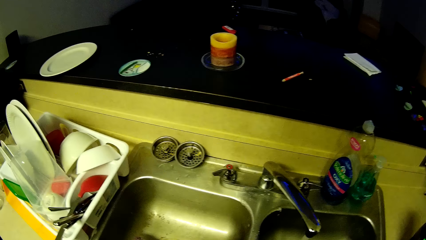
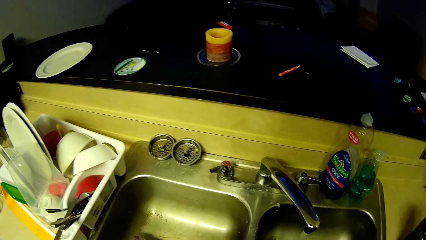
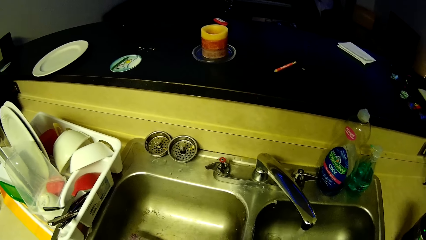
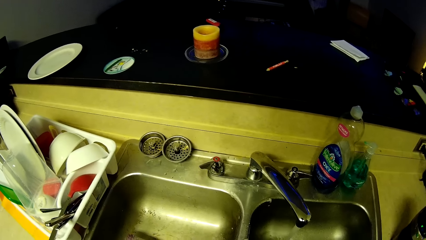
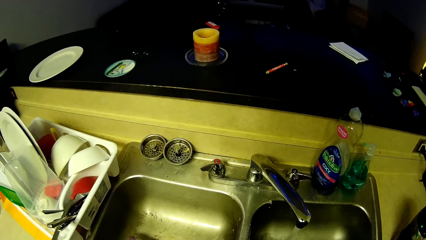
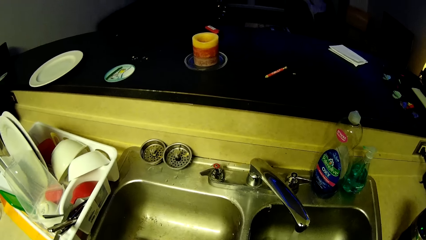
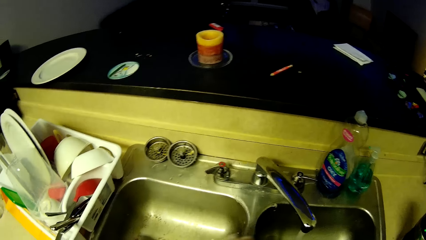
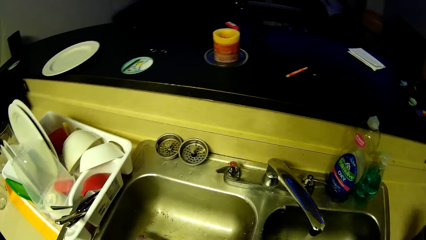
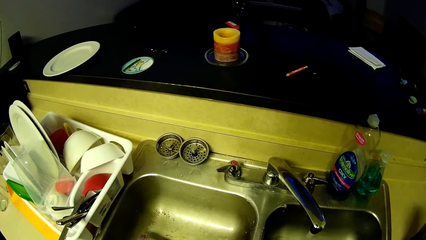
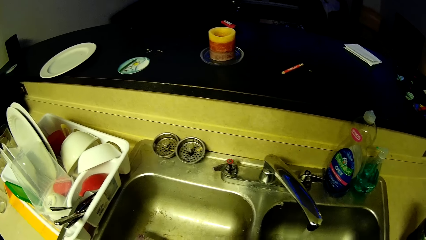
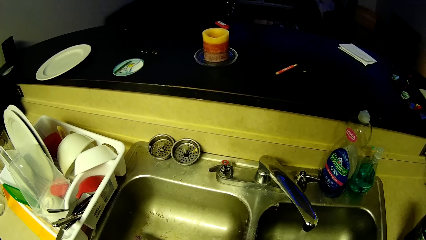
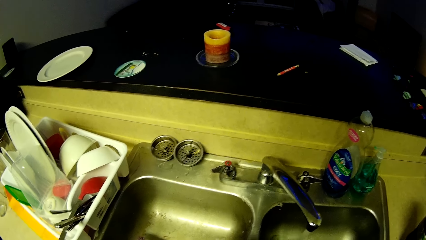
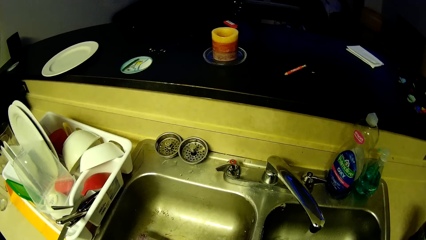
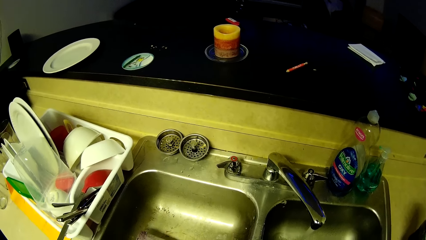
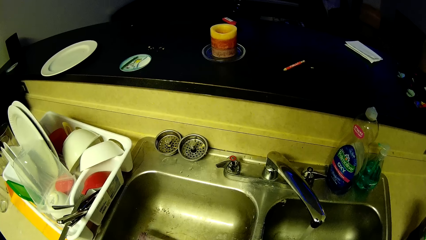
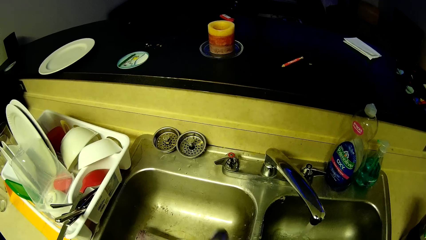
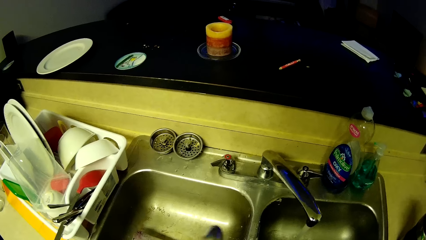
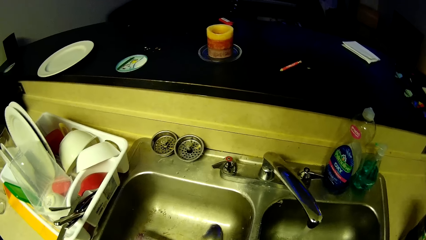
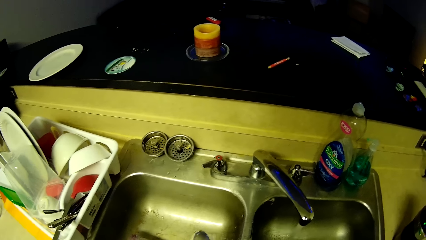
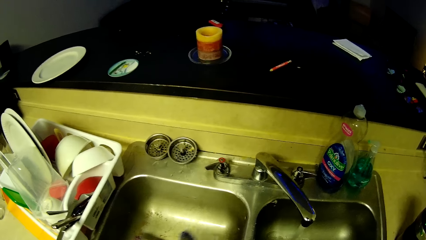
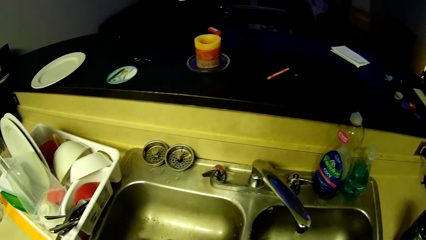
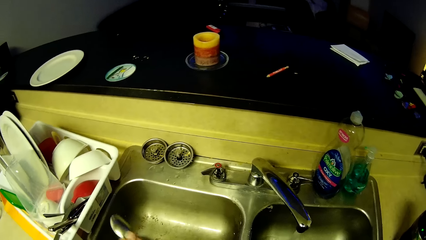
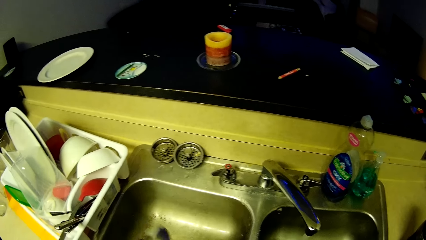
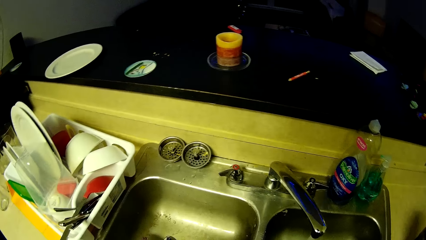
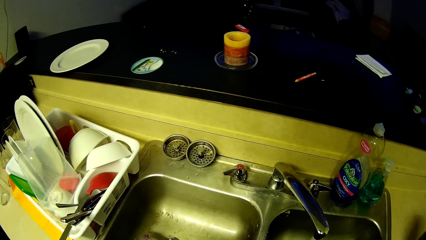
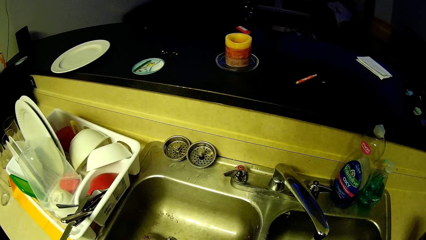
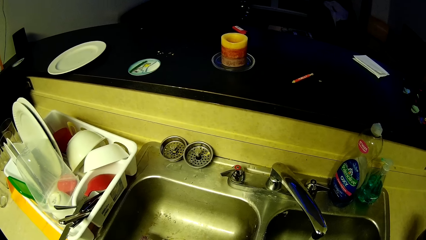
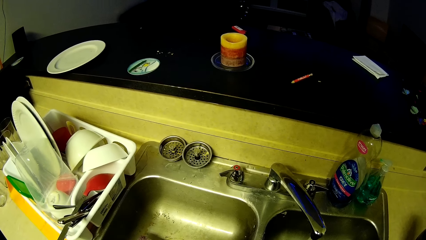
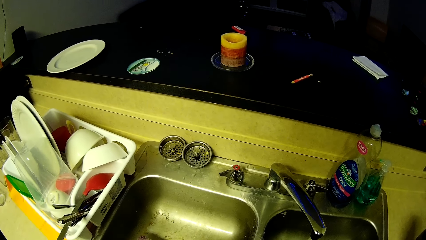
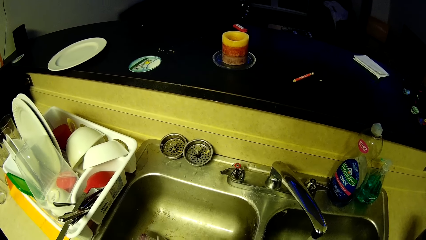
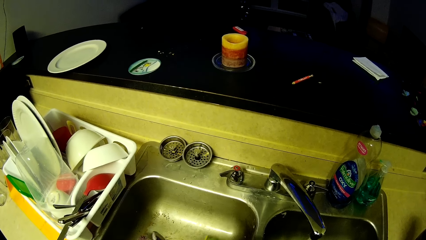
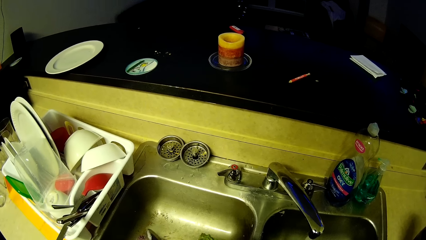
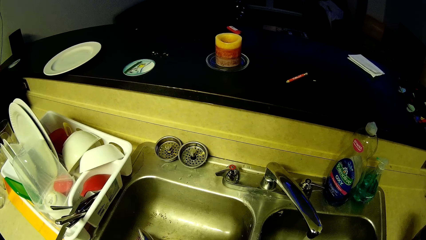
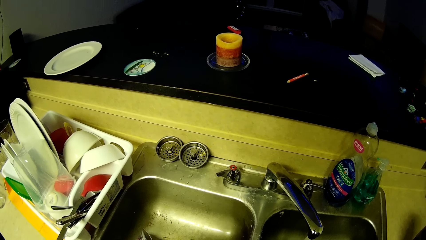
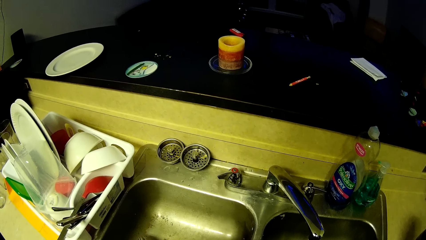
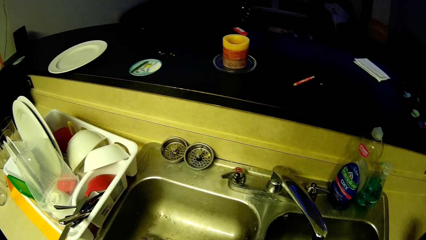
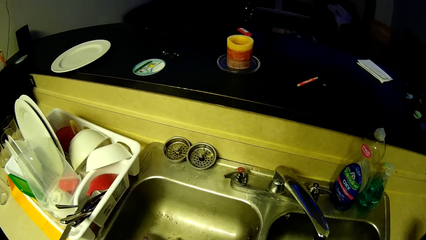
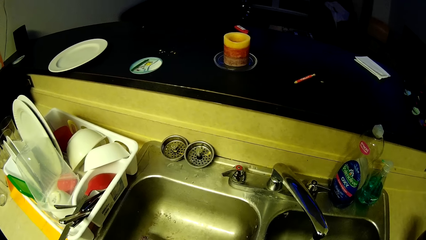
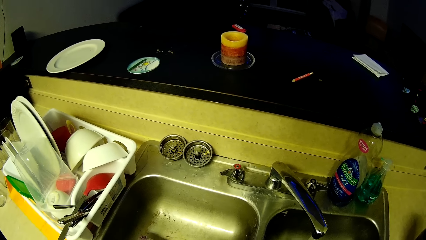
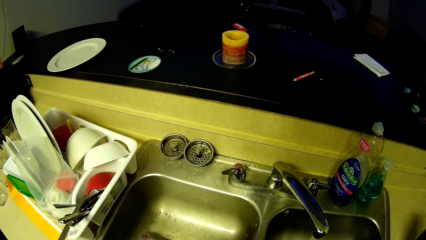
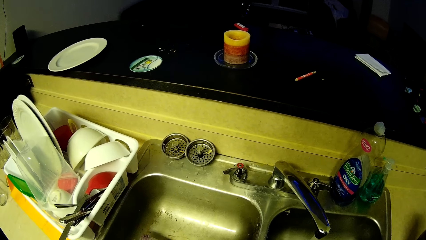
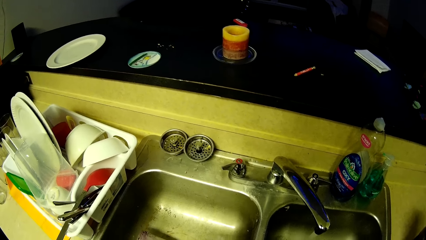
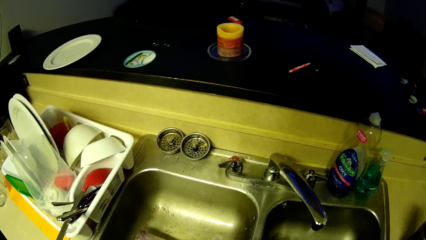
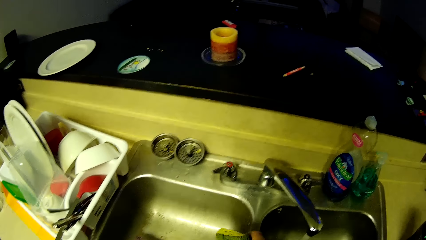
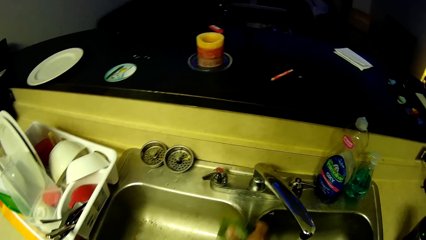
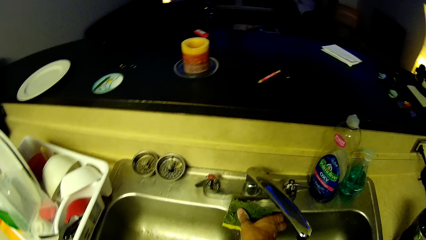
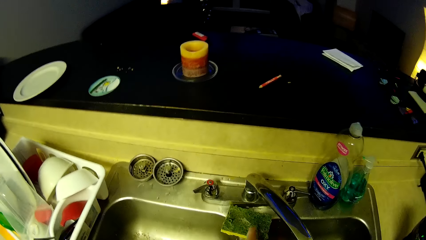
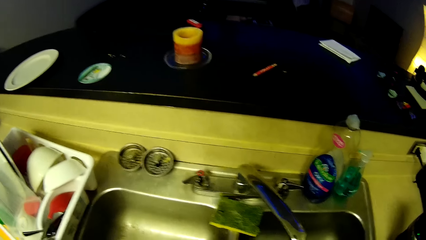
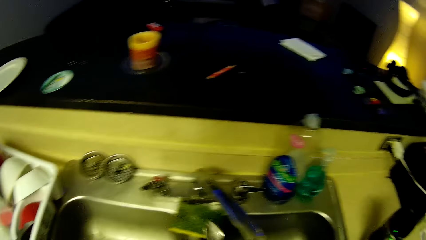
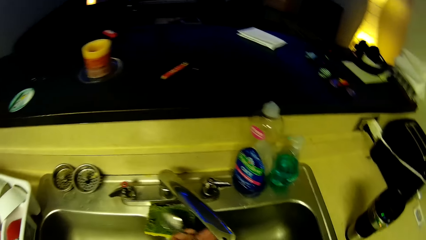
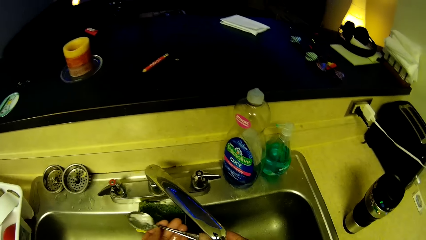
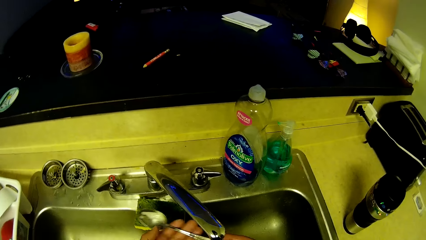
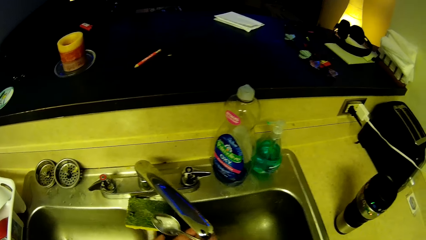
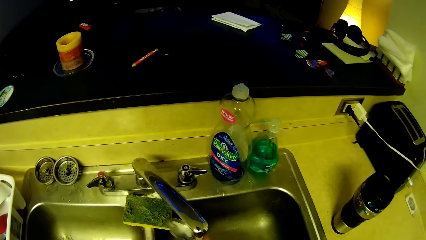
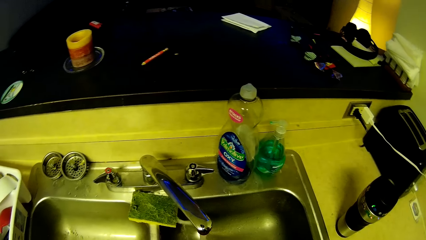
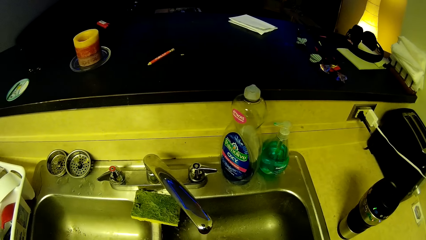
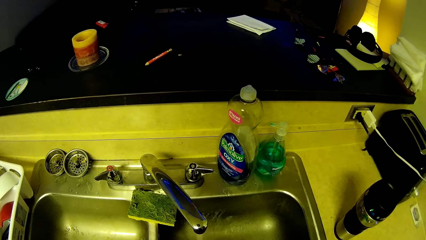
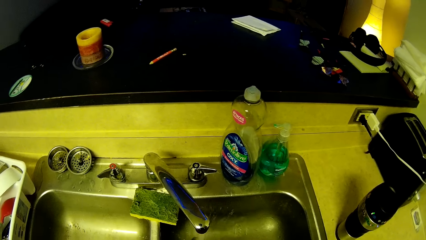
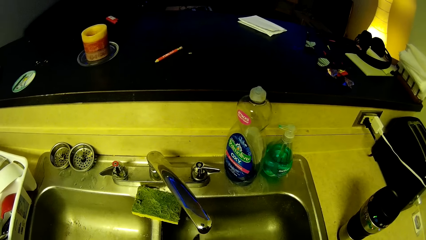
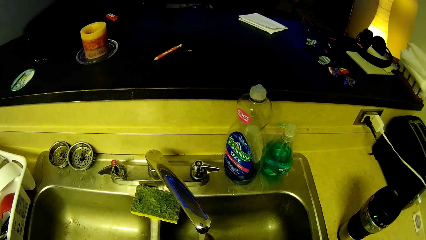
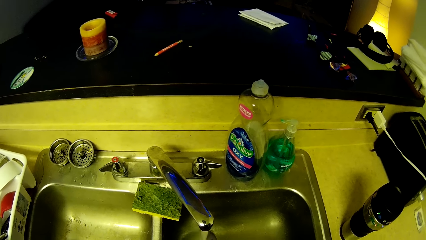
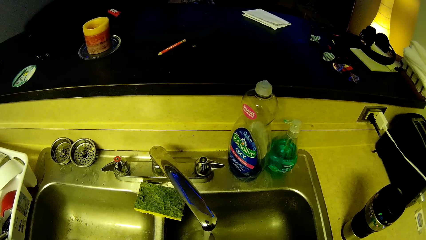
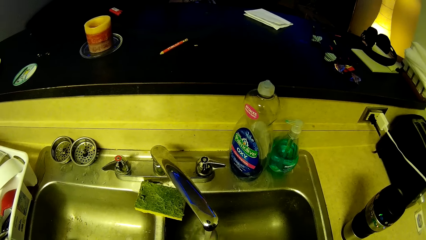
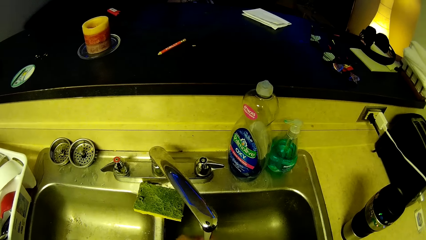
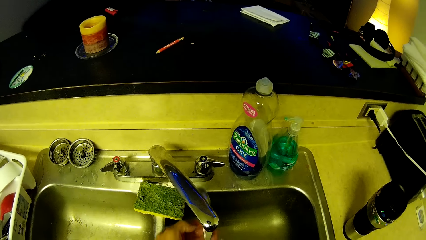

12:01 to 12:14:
The camera wearer washes a spoon. He washes the spoon. He drops the sponge in his right hand on the sink. He rinses the spoon.

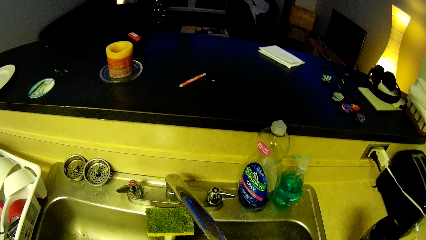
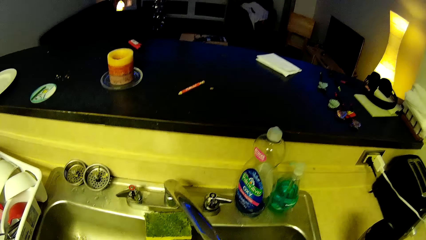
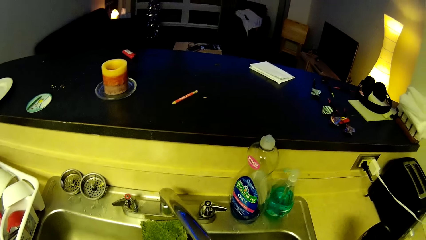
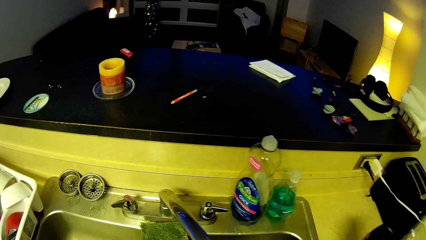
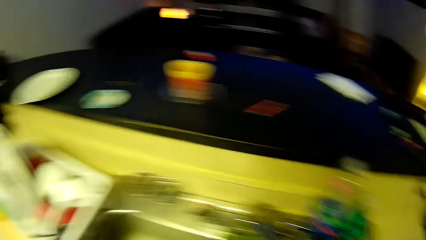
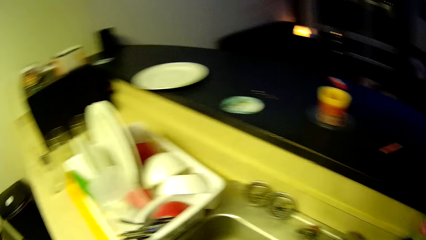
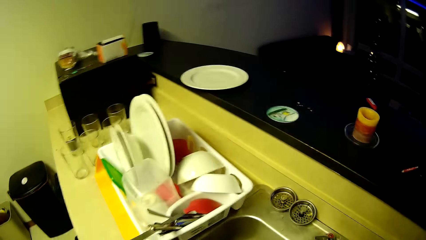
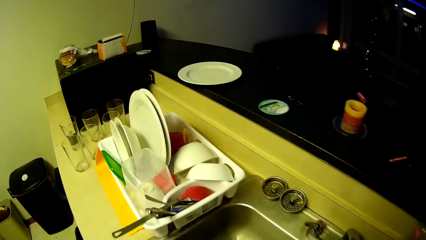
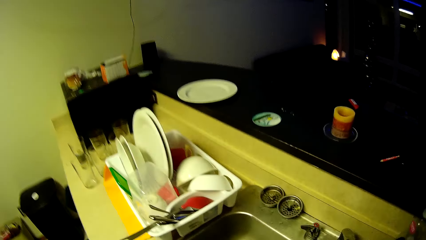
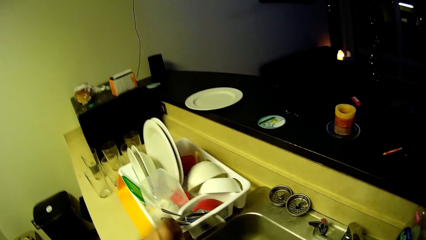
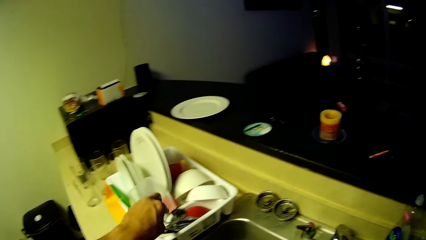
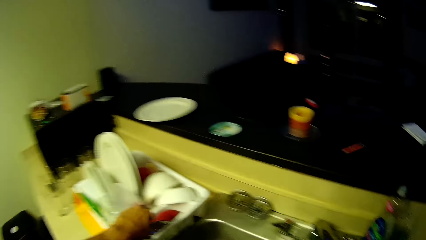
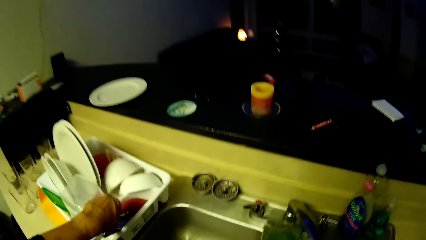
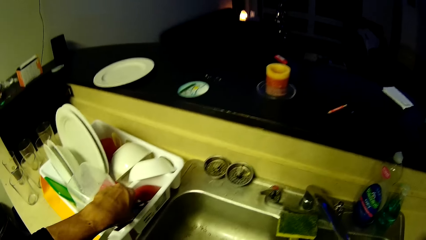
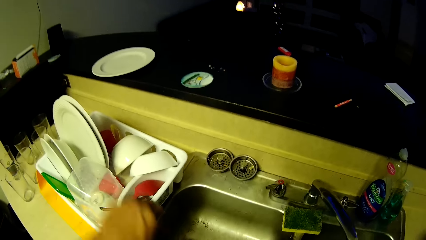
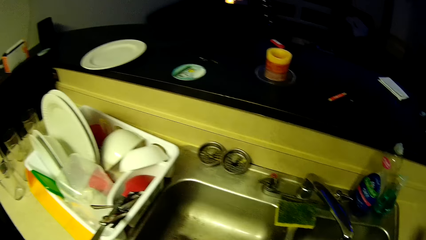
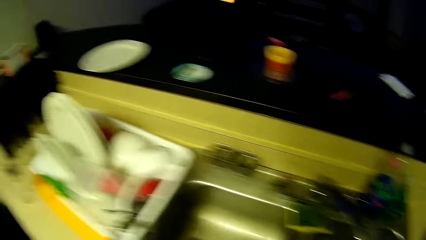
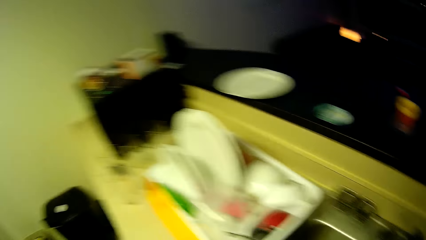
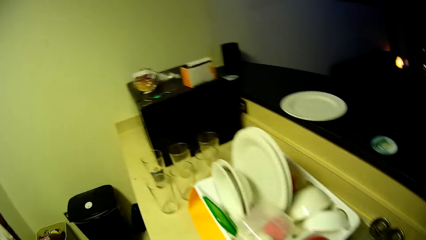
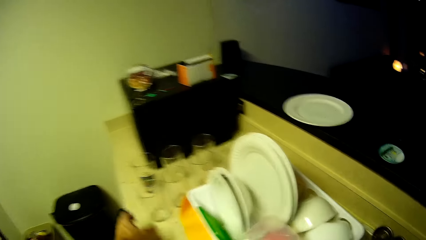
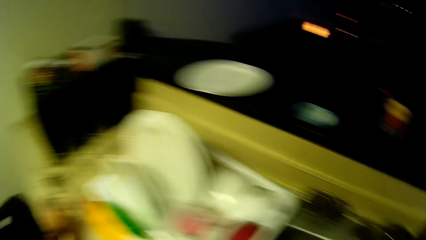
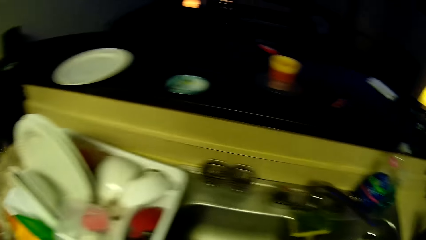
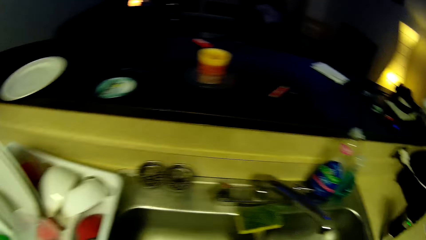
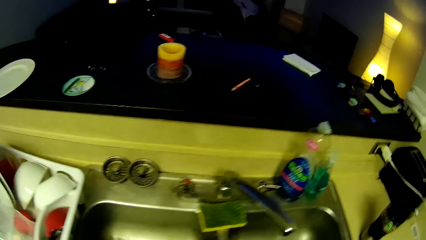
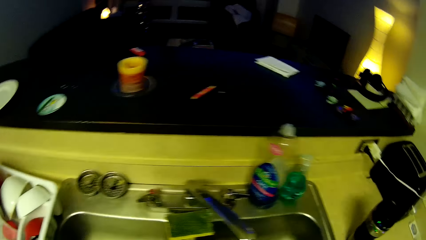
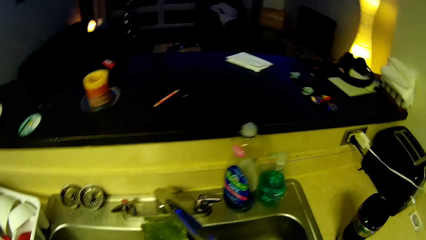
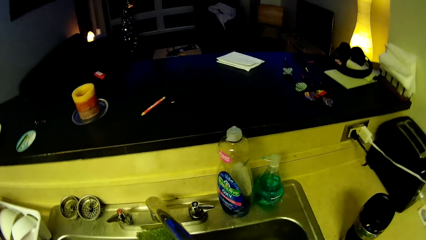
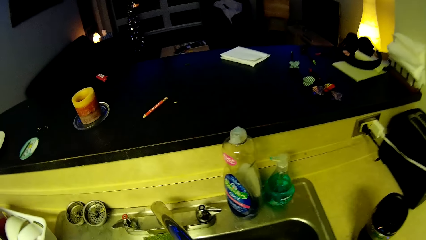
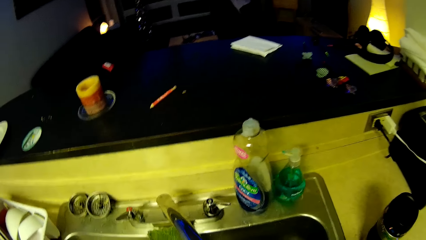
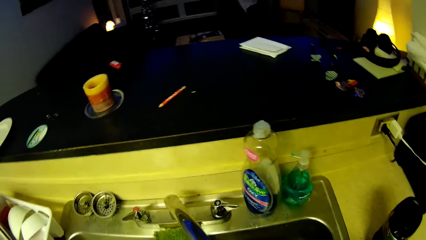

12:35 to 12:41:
The camera wearer drops the spoon in his left hand in the cutlery drainer. He picks a glass cup from the kitchen slab with his left hand.
